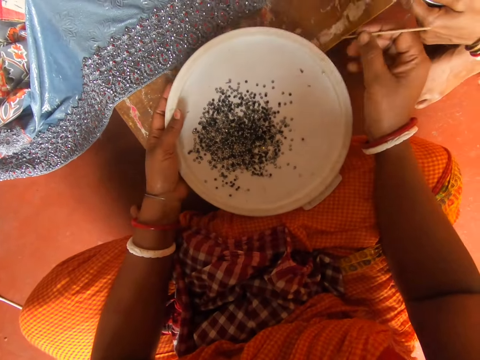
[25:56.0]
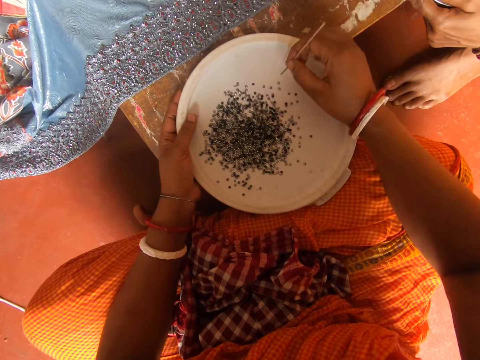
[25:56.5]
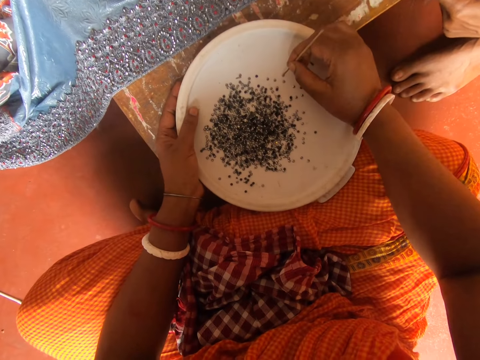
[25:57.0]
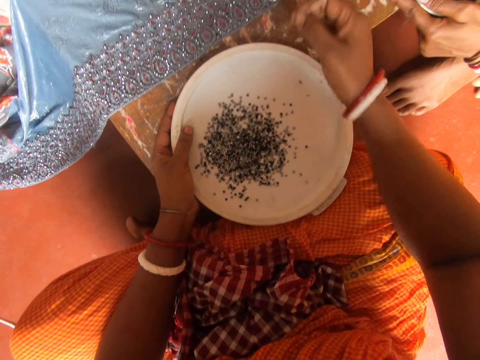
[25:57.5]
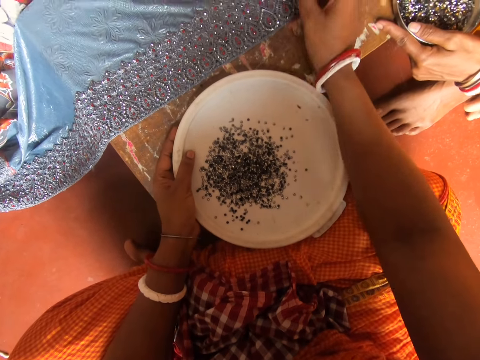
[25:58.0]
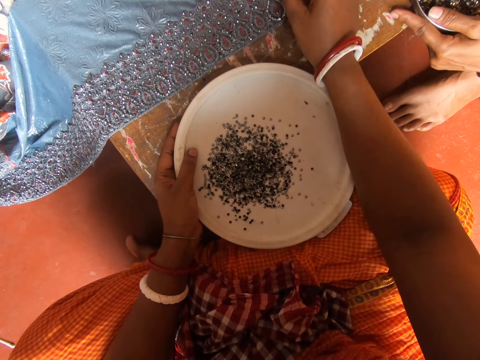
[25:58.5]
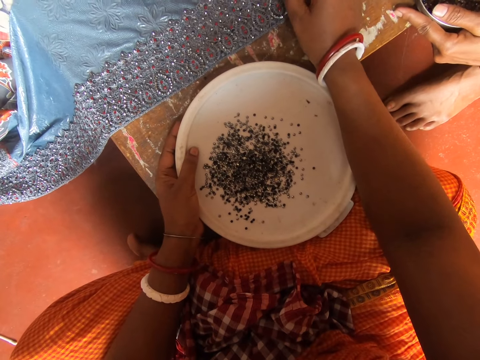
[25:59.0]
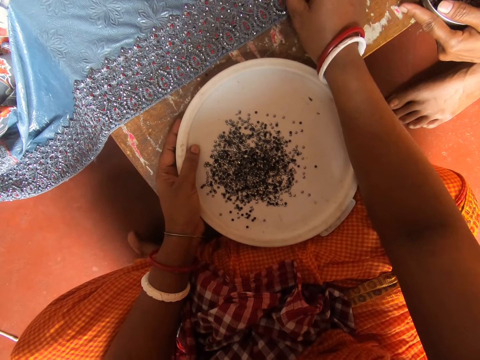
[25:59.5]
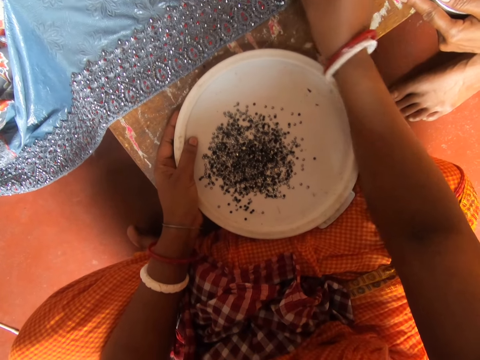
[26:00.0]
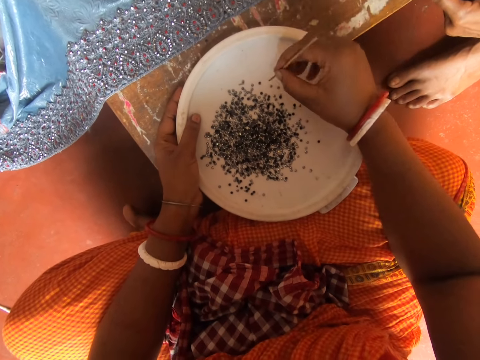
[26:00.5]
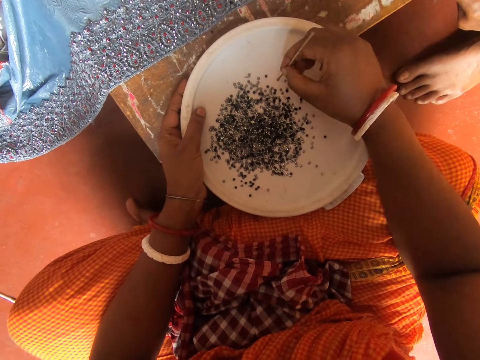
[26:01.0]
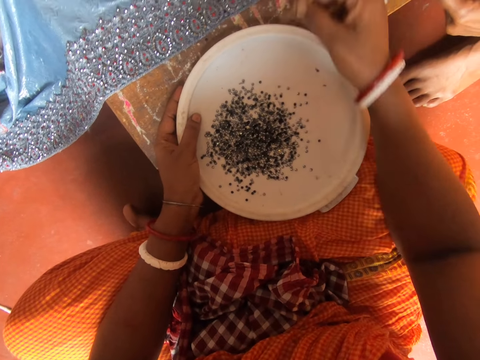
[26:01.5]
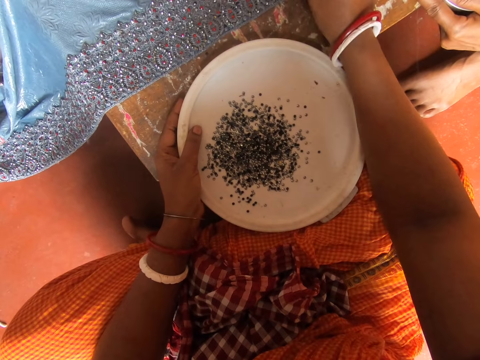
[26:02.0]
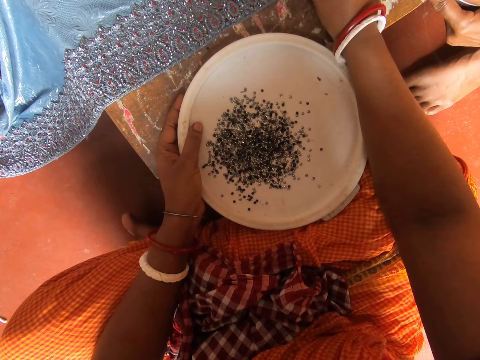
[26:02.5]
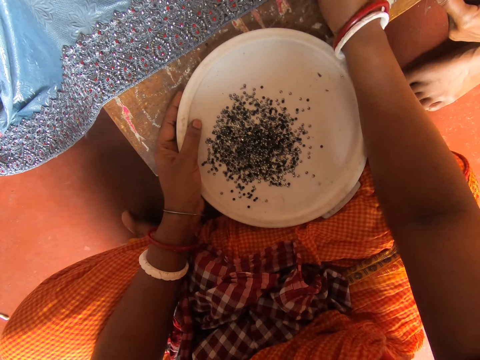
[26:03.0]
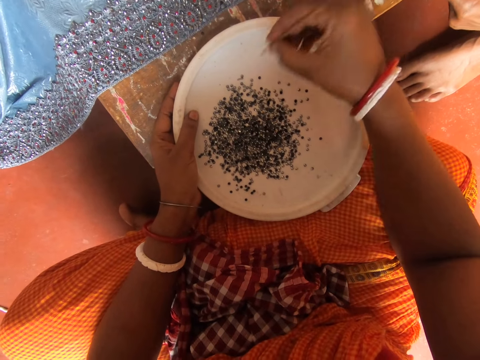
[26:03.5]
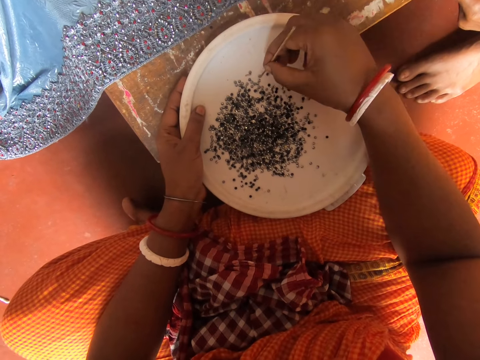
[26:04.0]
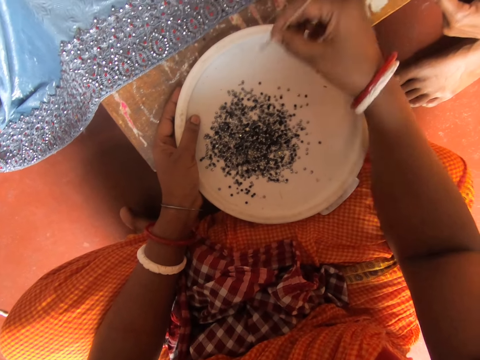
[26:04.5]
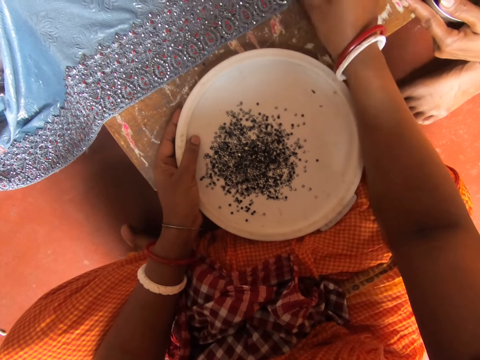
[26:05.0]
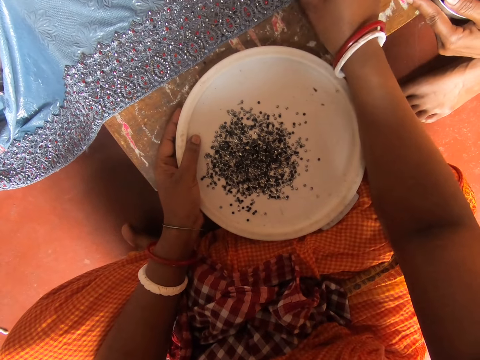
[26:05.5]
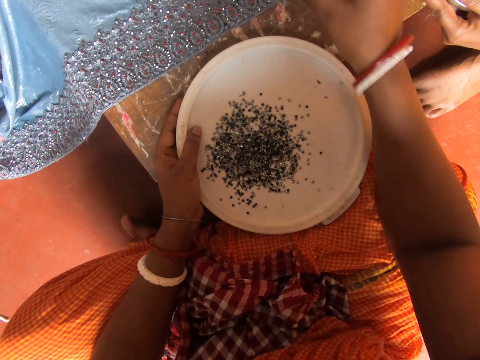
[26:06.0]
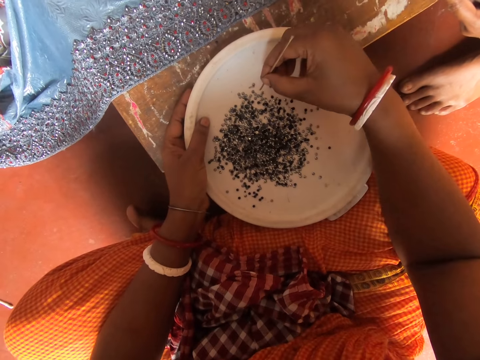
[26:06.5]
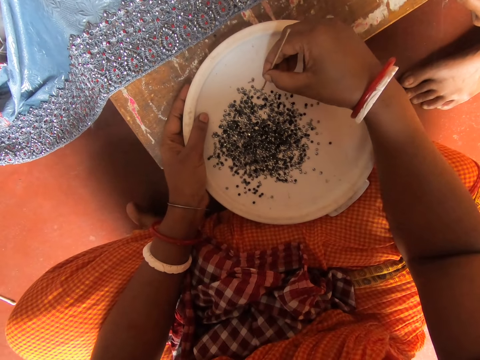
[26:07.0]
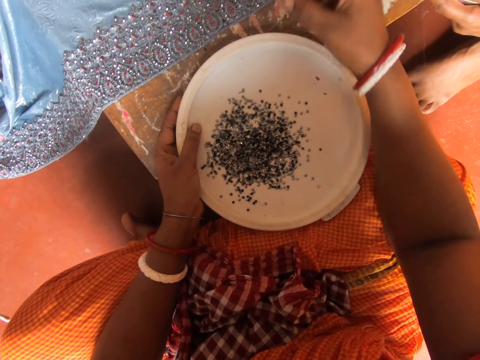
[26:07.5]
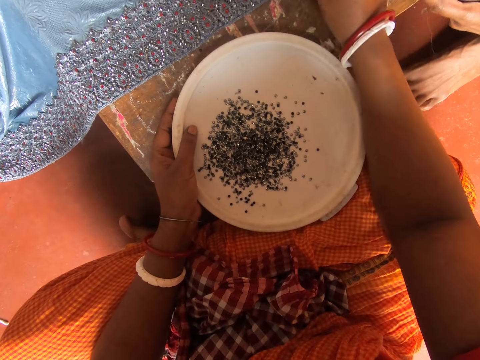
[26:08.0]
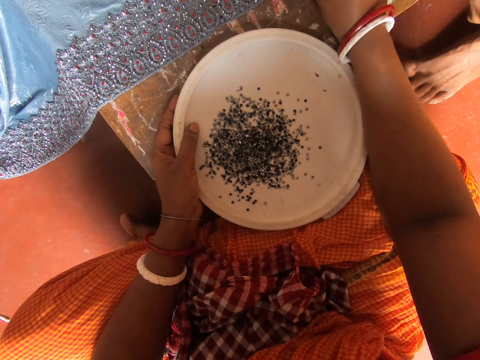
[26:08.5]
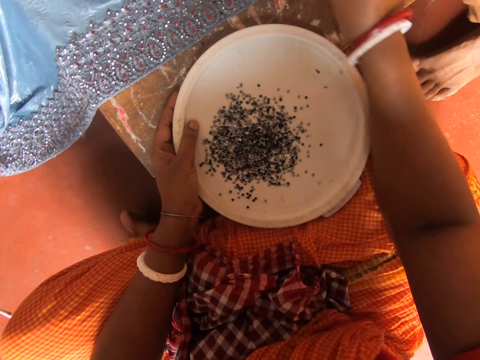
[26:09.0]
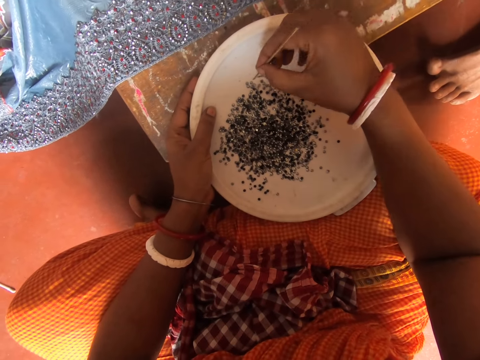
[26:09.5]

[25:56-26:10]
The camera wearer picks something on the lid with a piece of metal. They attach beads on the fabric or cloth with a pin. They pick something on the lid with the piece of metal. They fix something on the cloth. They pick something on the lid with the piece of metal. They fix something on the cloth. They pick something on the lid with the piece of metal. They fix something on the cloth. A woman shakes the bowl.

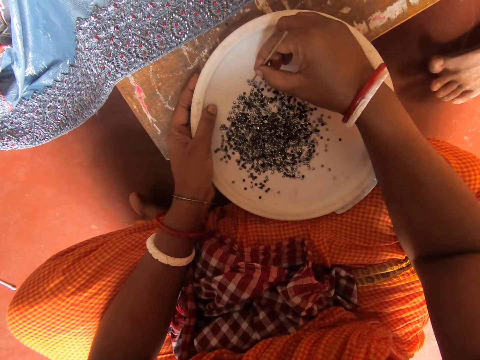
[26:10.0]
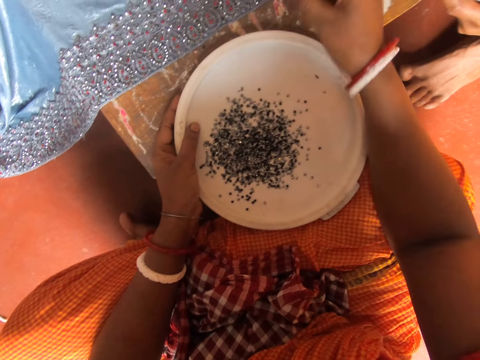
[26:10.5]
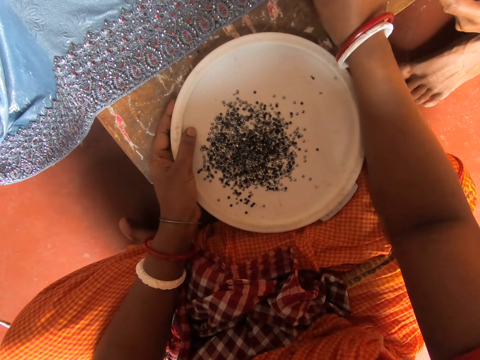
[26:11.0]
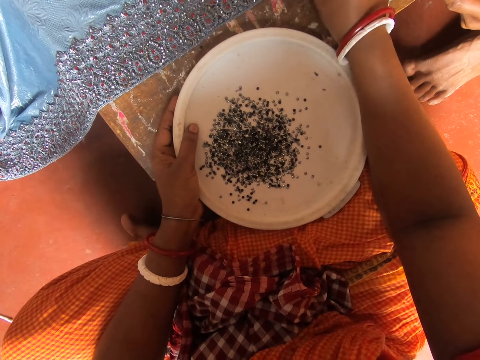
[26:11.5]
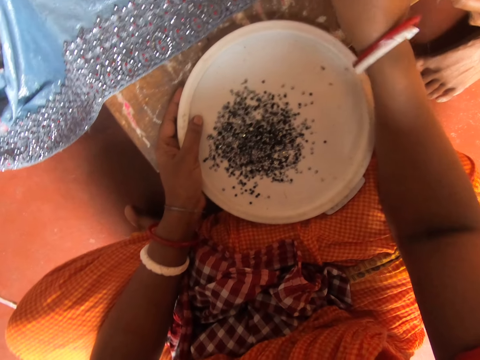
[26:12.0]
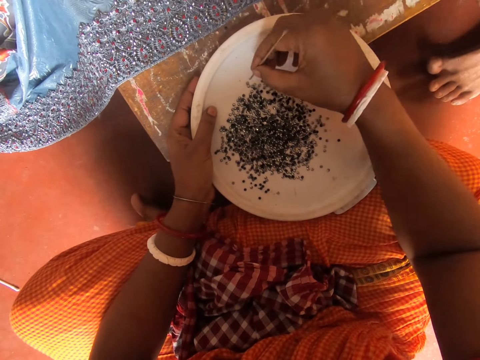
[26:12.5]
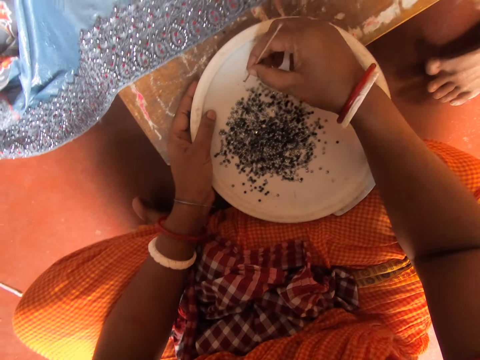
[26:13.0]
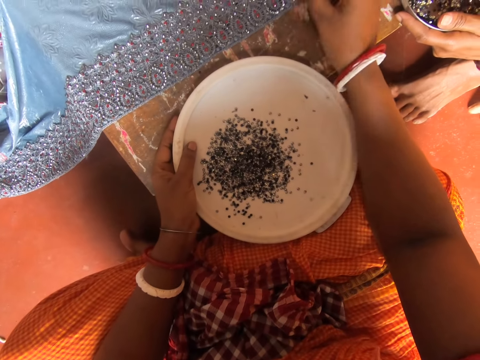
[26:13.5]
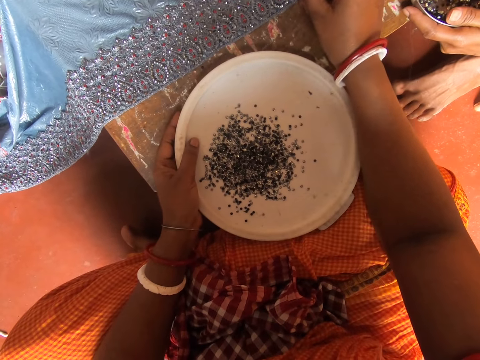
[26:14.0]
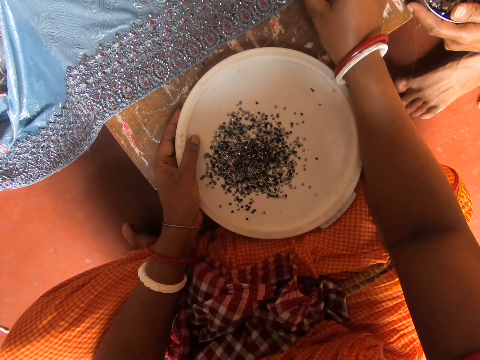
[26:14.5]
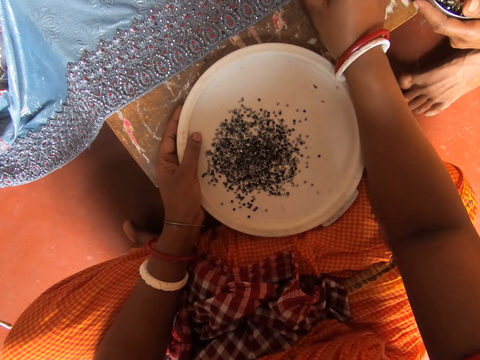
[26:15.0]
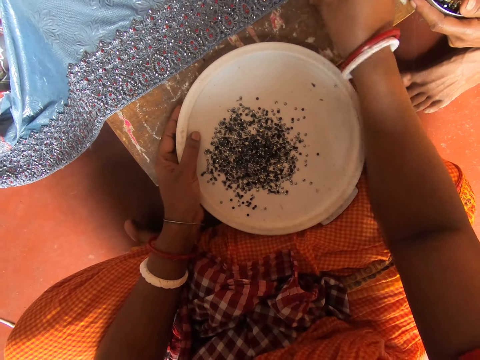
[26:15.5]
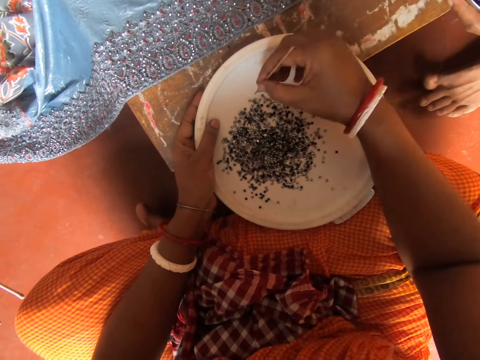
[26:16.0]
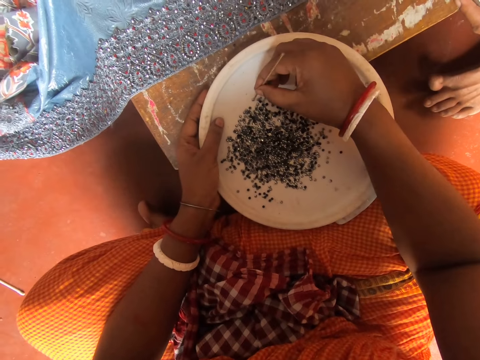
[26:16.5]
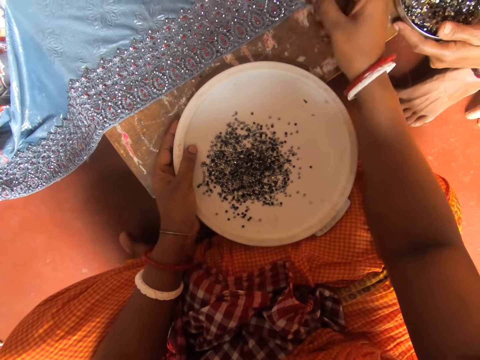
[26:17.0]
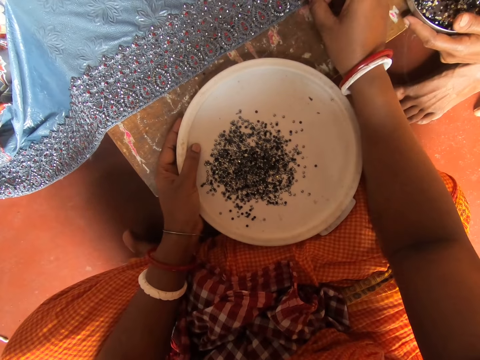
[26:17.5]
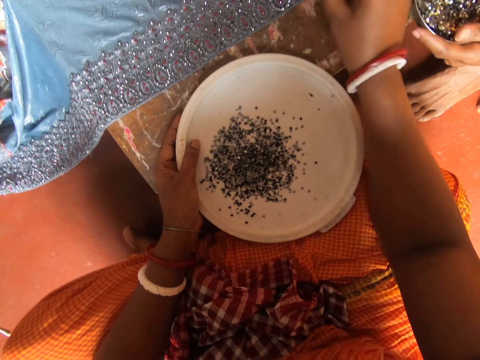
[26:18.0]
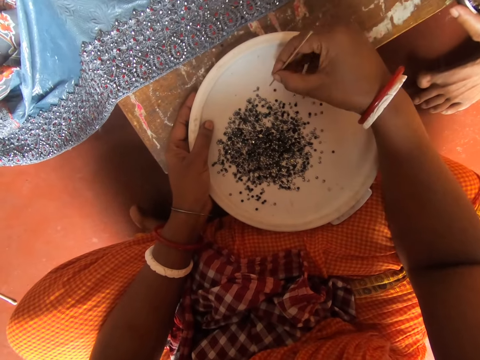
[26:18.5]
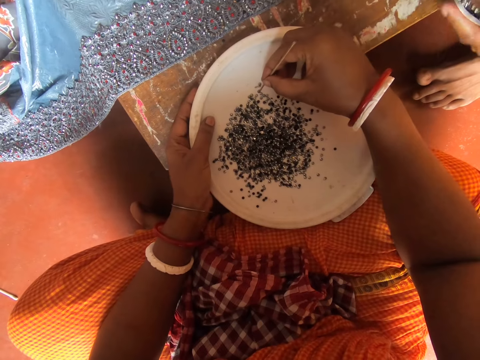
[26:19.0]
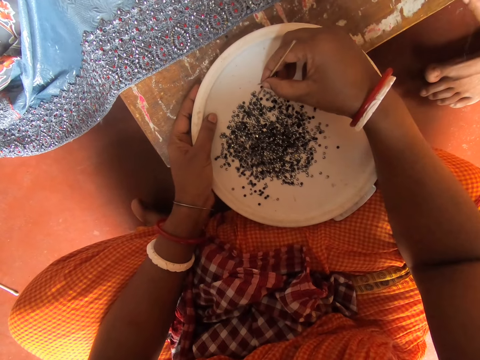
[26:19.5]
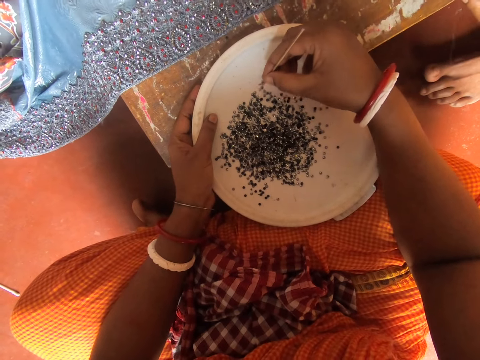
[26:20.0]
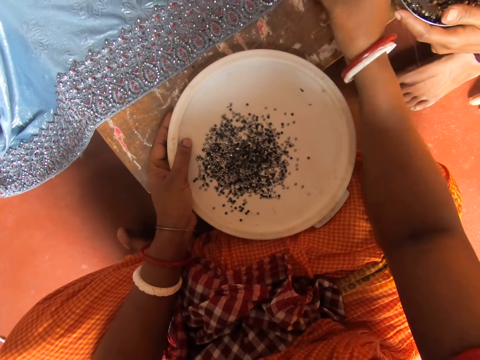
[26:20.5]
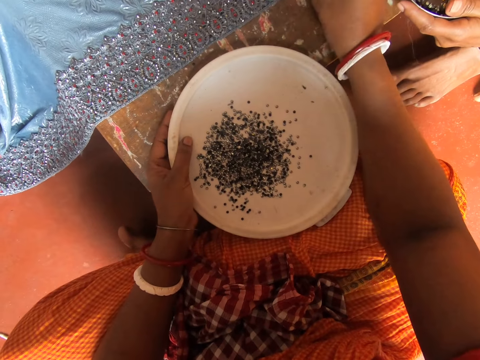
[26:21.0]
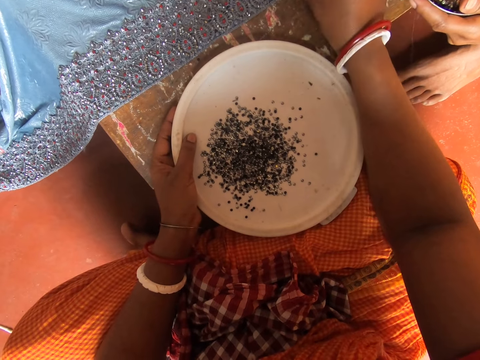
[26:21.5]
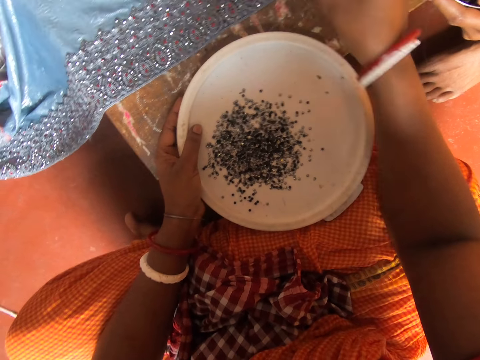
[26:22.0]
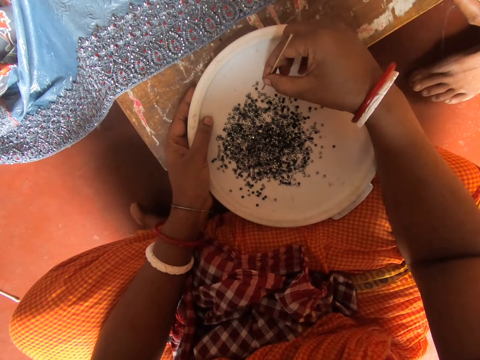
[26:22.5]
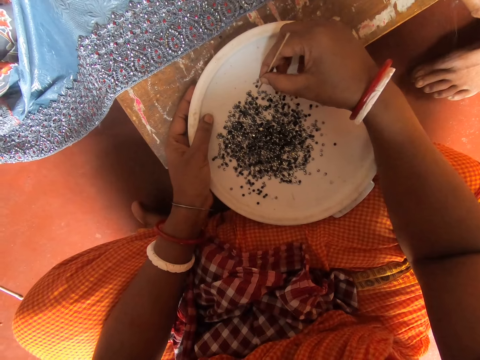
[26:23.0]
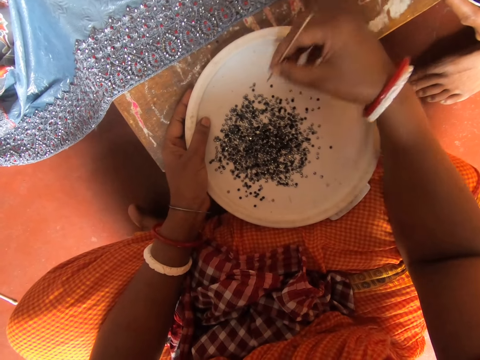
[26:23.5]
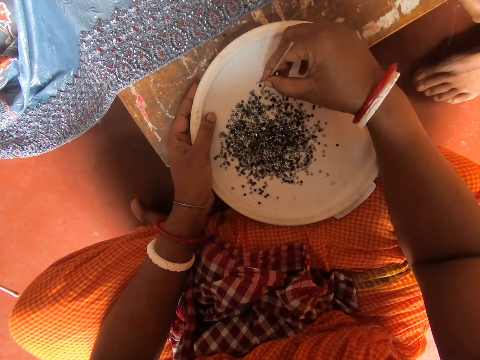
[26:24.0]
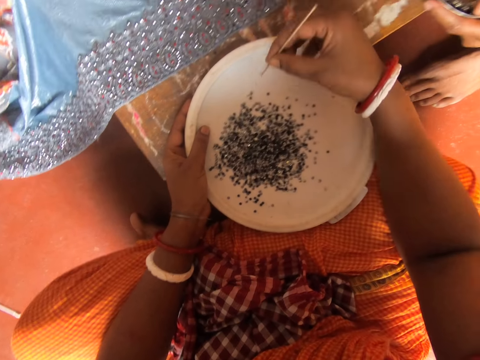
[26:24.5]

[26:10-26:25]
The camera wearer picks something on the lid with a piece of metal. They fix something on the cloth. They pick something on the lid with the piece of metal. They fix something on the cloth. They pick something on the lid with the piece of metal. They fix something on the cloth. A woman shakes the bowl. The camera wearer picks something on the lid with the piece of metal. They fix something on the cloth. They pick something on the lid with the piece of metal.
